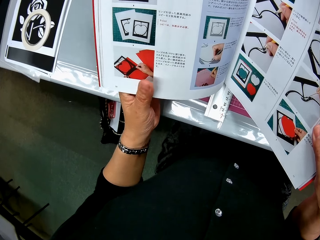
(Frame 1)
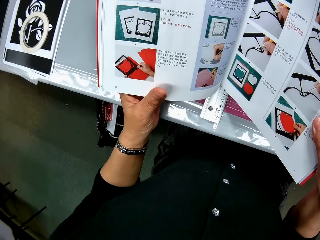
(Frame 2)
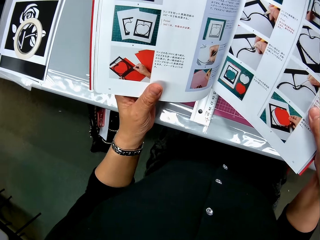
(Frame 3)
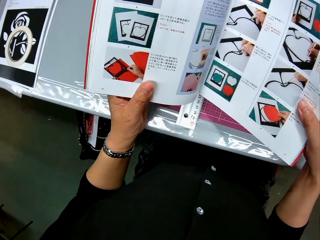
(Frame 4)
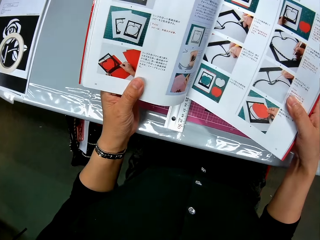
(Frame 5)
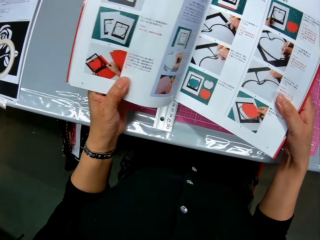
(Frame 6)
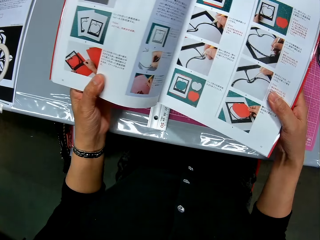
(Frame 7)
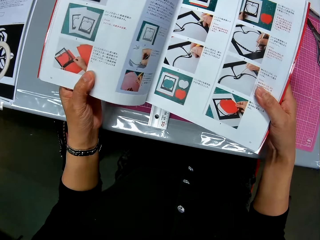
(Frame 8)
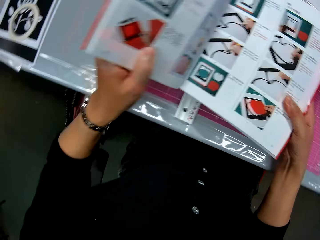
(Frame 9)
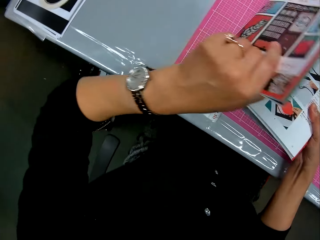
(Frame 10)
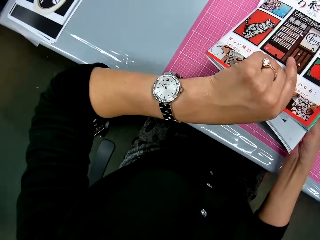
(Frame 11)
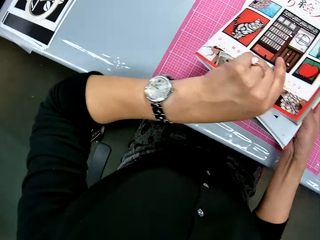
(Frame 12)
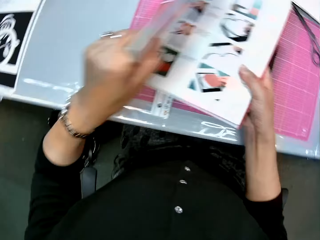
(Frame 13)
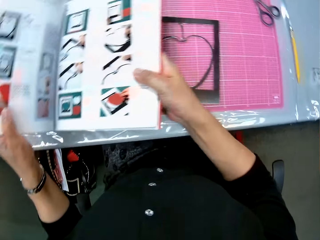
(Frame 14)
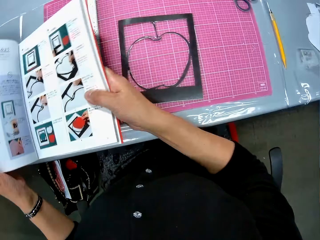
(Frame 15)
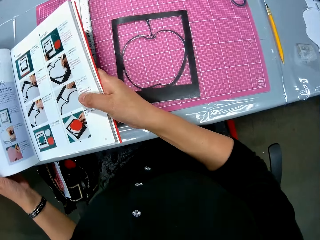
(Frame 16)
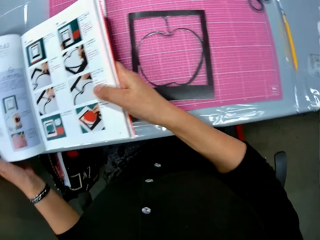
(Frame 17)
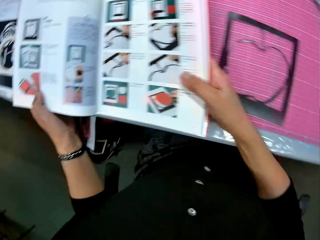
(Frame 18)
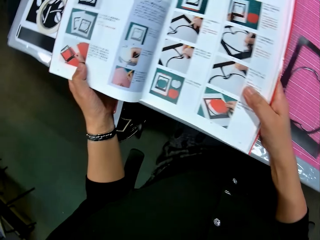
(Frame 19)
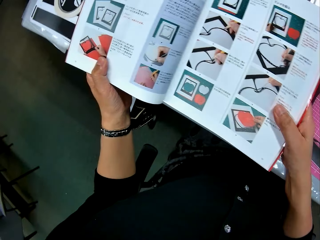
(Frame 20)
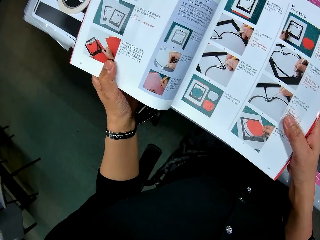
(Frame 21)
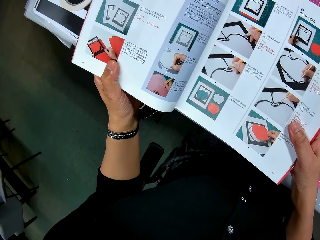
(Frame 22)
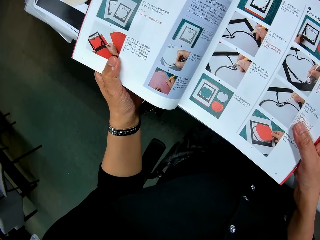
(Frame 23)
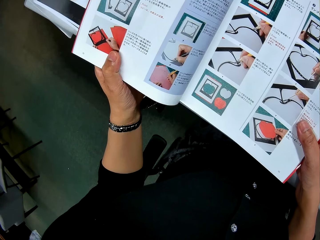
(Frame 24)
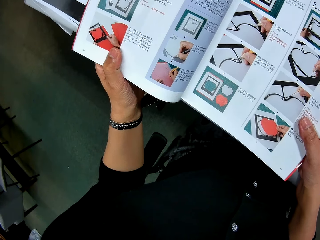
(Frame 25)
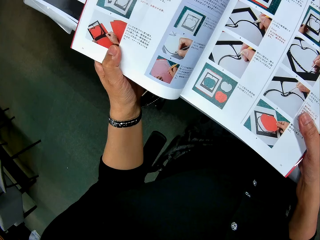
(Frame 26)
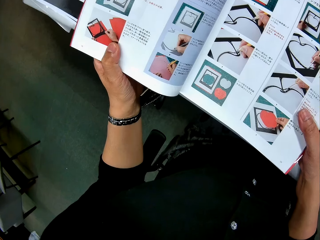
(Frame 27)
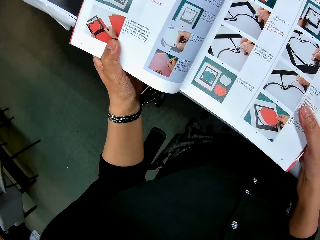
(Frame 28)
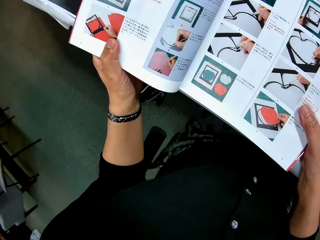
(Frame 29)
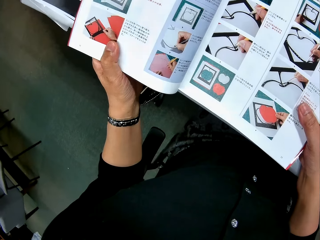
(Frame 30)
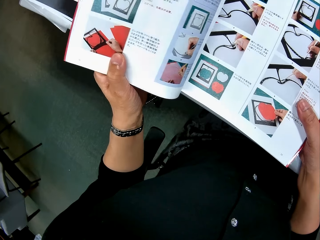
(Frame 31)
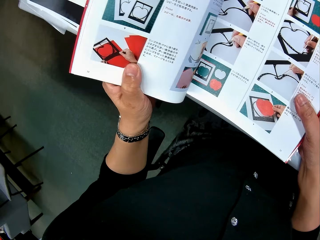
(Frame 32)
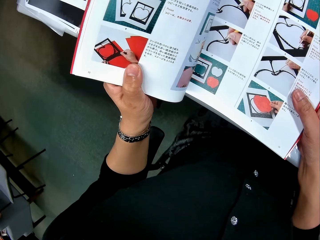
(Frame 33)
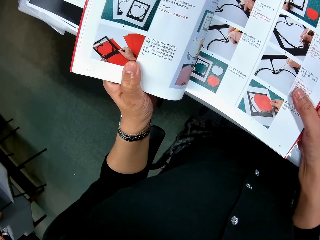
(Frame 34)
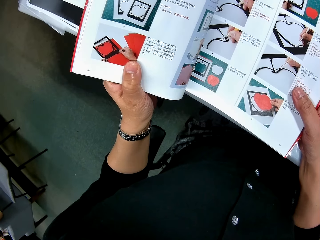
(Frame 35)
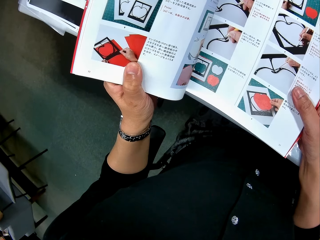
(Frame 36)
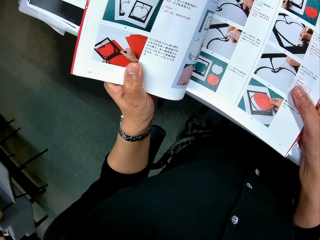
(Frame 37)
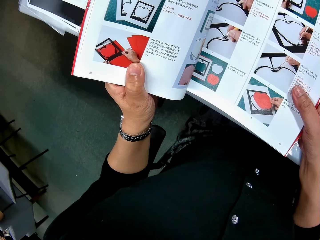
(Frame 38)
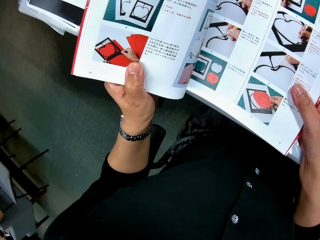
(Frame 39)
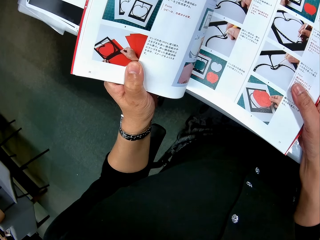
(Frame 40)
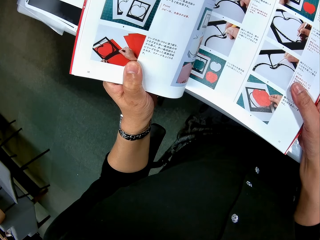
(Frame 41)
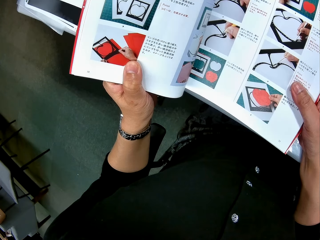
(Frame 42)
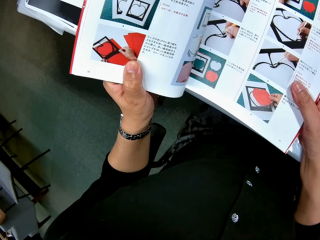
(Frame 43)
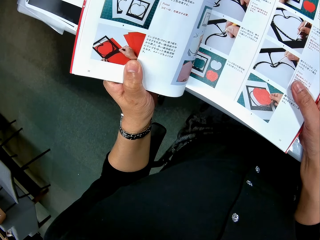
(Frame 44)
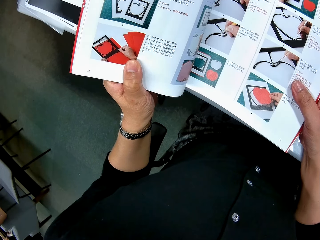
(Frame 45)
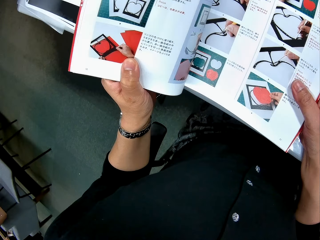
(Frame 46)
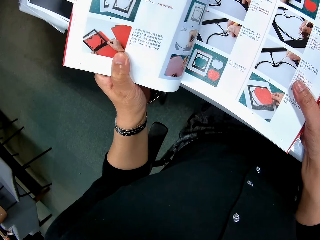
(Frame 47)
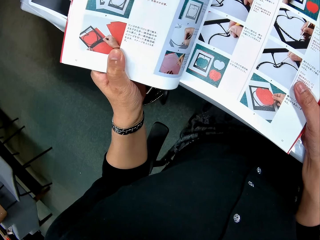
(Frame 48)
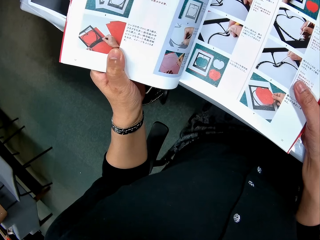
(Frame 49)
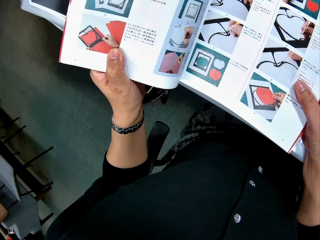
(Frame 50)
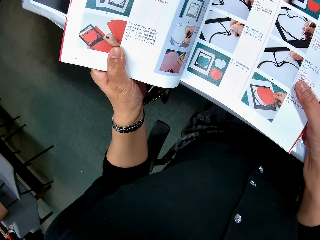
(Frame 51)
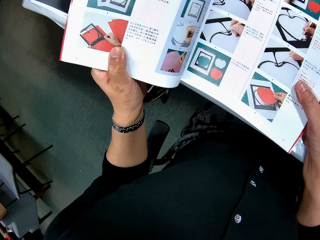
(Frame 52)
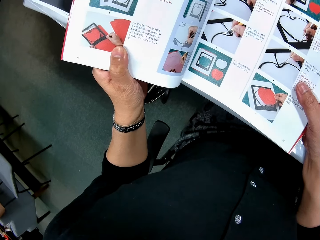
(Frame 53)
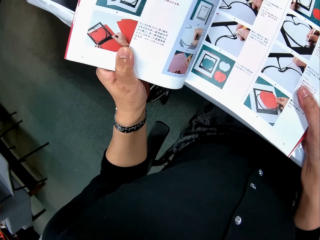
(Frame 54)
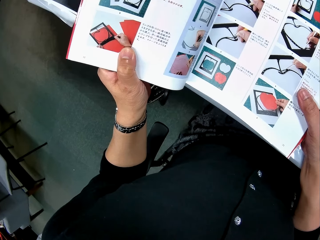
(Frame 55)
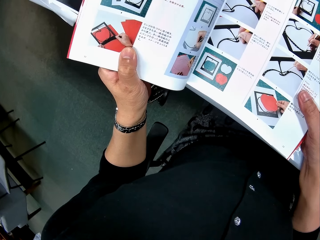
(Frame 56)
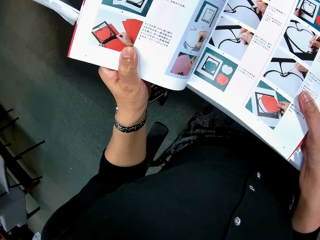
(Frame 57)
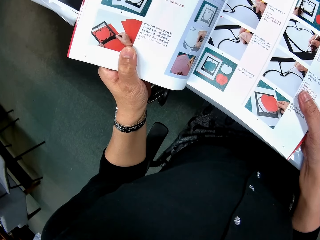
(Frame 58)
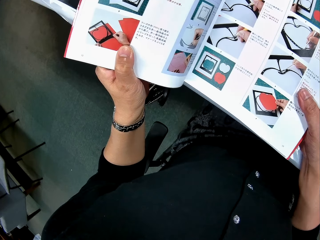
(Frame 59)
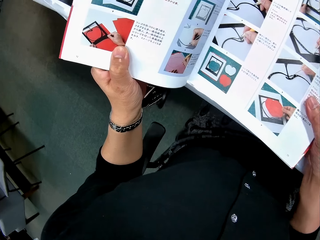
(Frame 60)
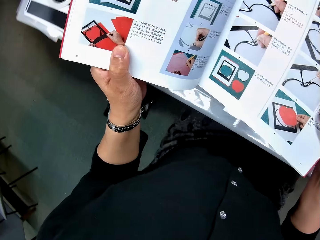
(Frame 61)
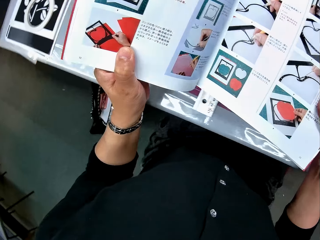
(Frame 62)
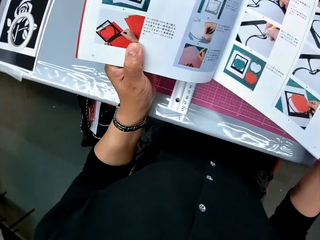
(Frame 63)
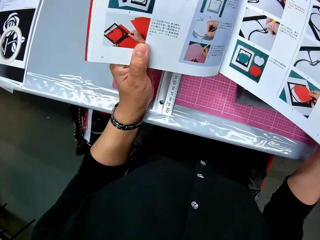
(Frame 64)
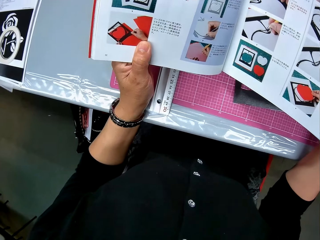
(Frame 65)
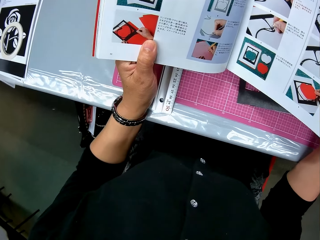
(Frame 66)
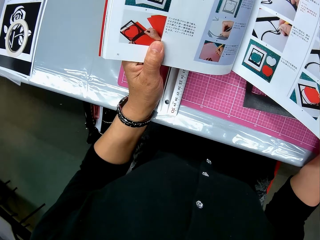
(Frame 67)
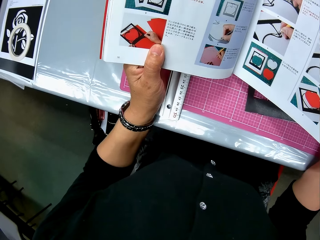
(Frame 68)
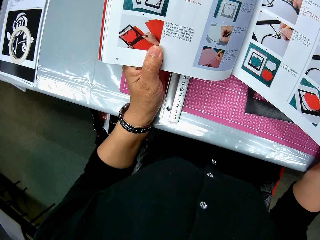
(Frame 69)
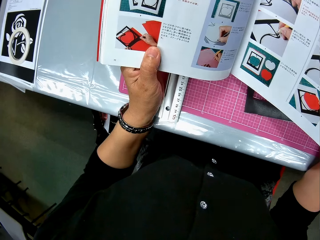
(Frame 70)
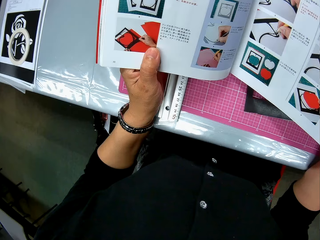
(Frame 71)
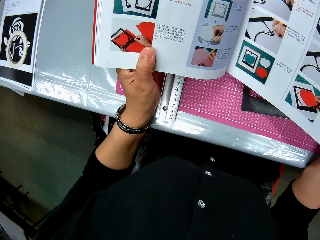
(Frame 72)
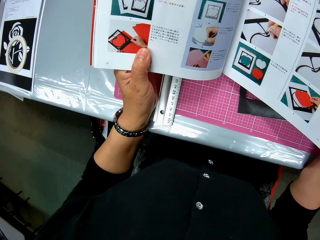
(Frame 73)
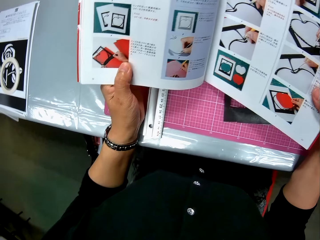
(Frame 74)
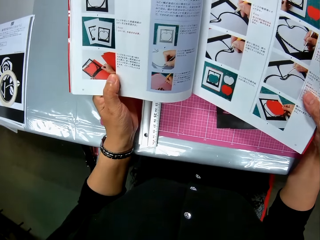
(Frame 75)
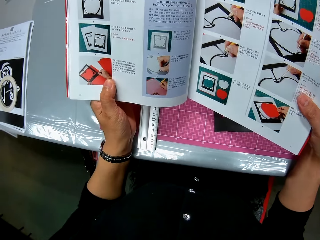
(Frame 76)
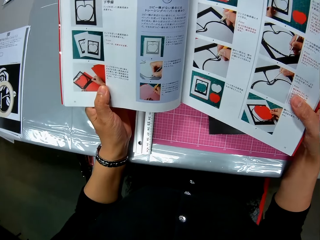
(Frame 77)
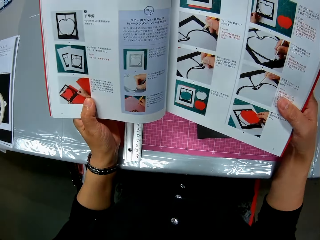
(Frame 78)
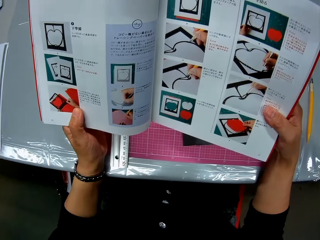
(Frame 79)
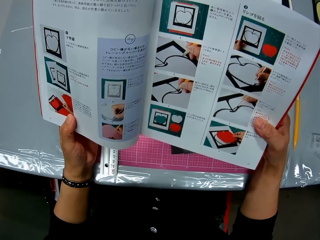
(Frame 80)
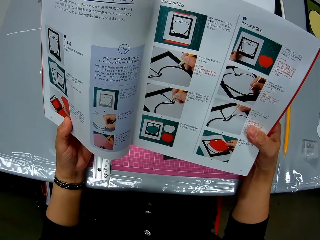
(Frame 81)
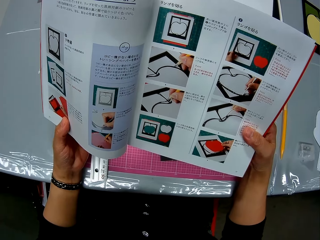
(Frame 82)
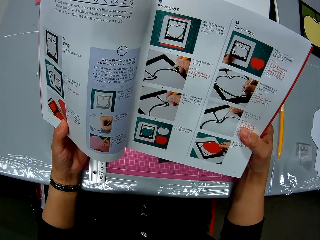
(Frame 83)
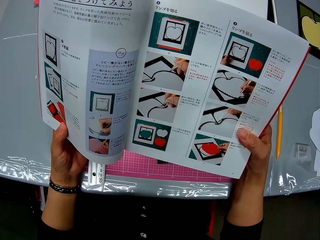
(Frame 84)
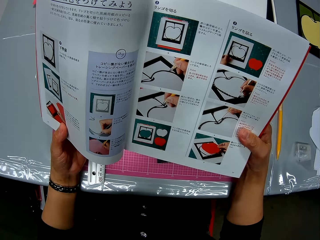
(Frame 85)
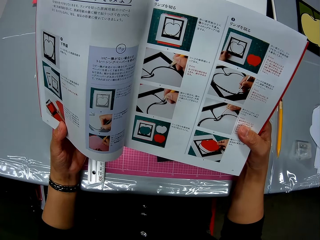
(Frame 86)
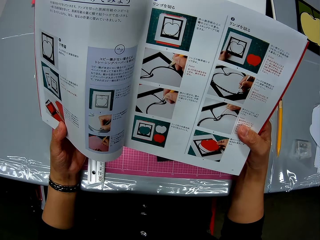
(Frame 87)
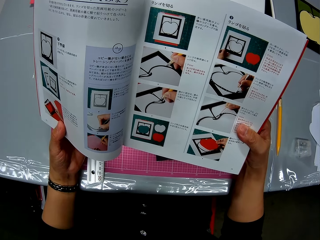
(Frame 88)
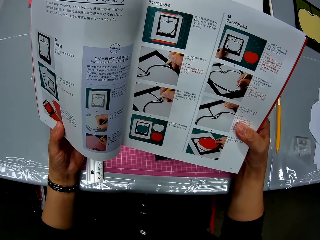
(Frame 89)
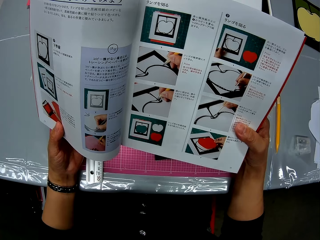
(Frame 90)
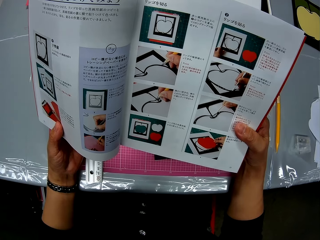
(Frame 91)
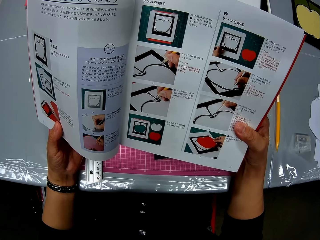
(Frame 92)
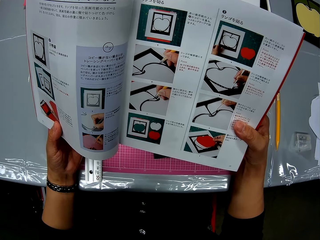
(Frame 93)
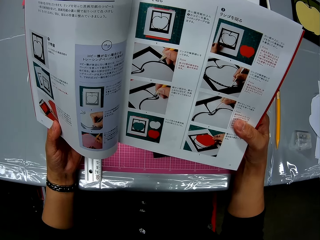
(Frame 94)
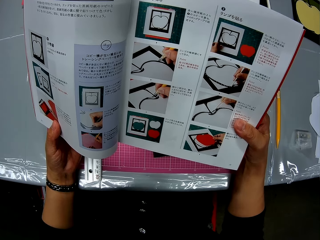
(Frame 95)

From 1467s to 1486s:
The camera wearer checks the time on her wristwatch. She looks at the crafting paper. She drops the crafting manual booklet on the table. She reads the crafting manual booklet. She carries the crafting manual booklet from the table. She reads the crafting manual booklet.
